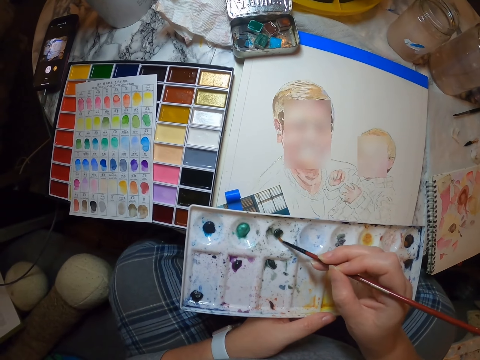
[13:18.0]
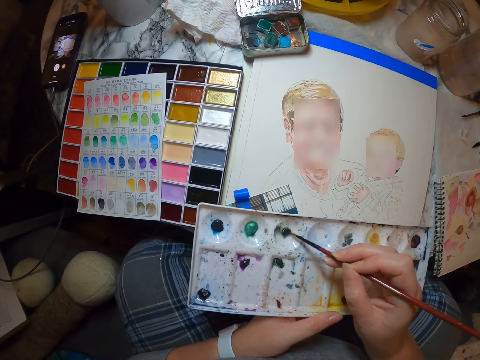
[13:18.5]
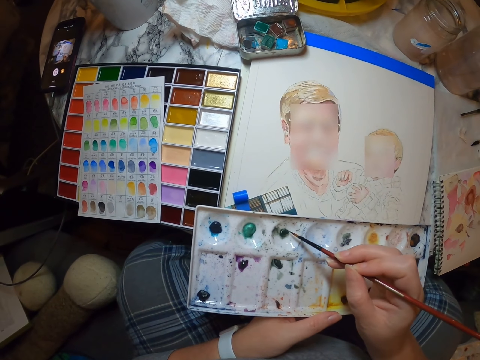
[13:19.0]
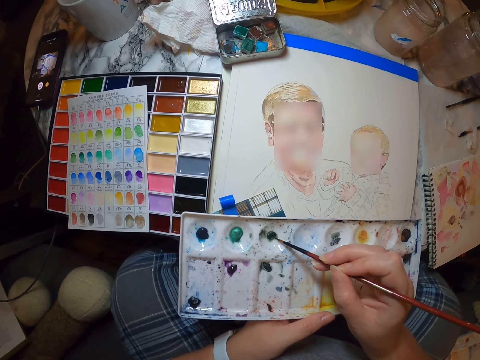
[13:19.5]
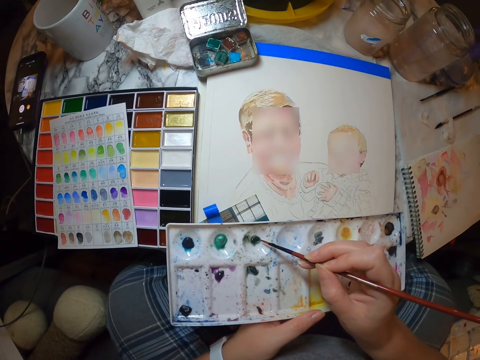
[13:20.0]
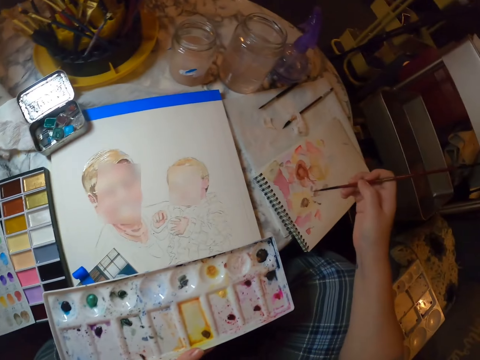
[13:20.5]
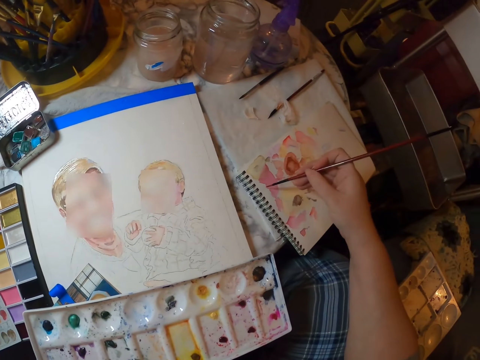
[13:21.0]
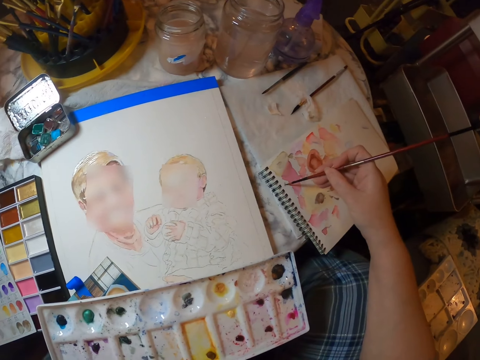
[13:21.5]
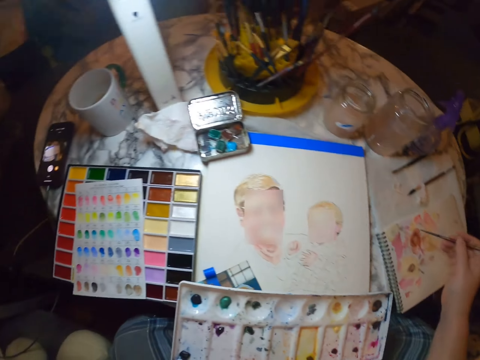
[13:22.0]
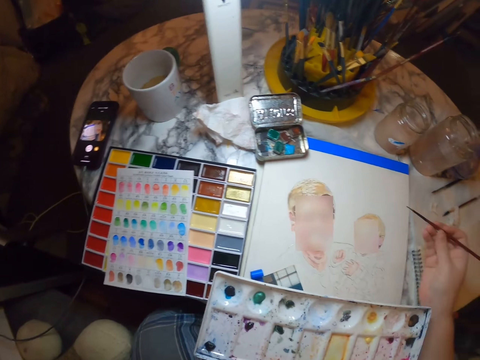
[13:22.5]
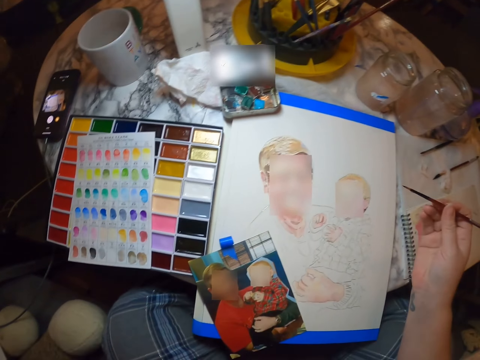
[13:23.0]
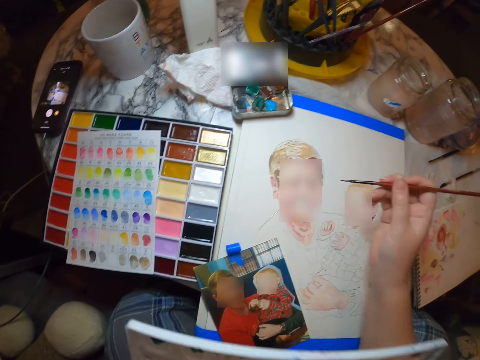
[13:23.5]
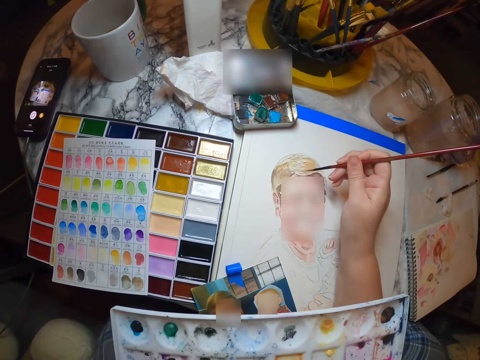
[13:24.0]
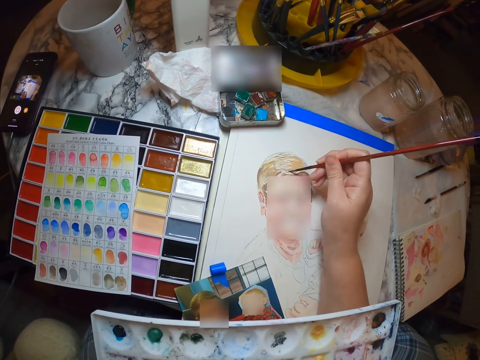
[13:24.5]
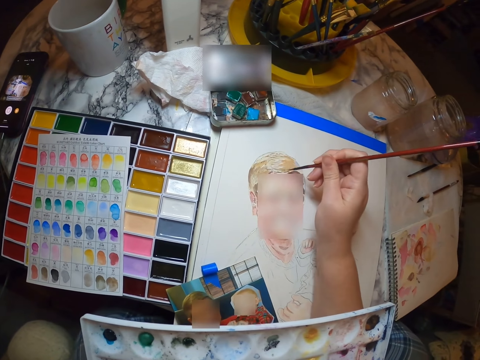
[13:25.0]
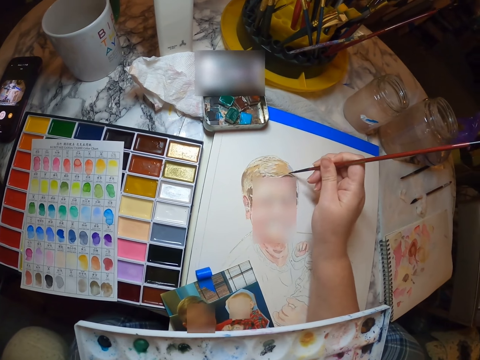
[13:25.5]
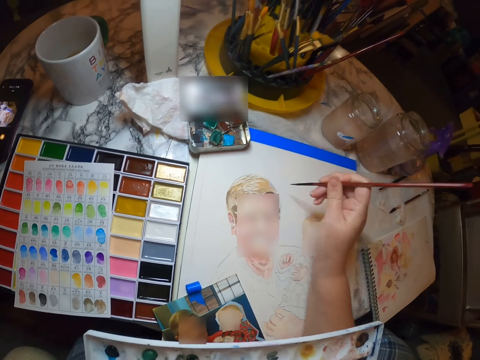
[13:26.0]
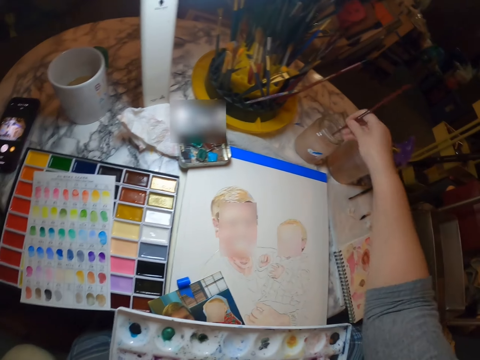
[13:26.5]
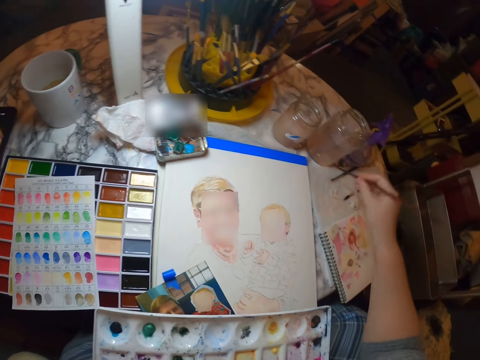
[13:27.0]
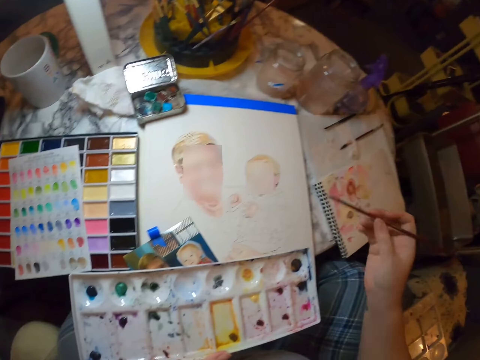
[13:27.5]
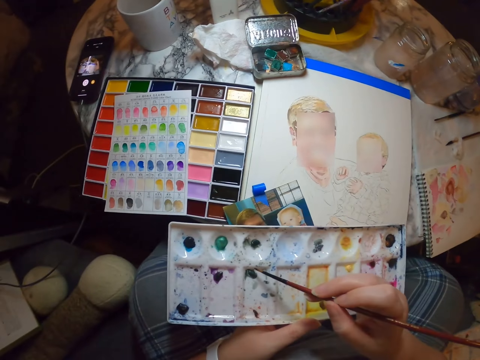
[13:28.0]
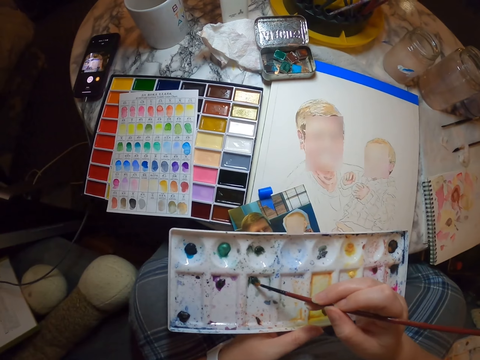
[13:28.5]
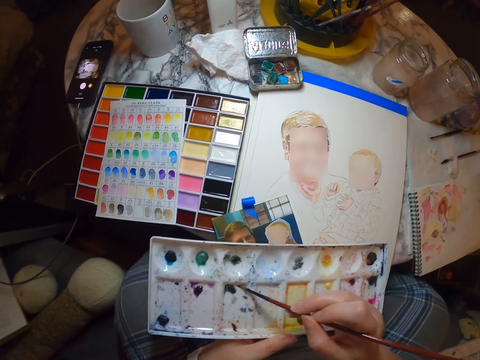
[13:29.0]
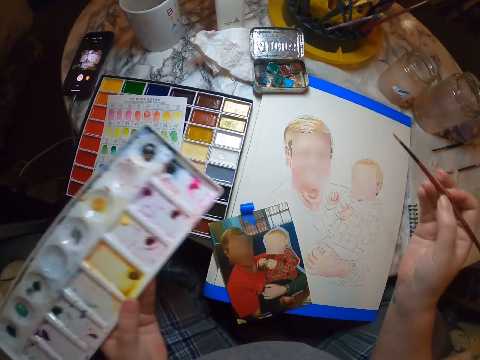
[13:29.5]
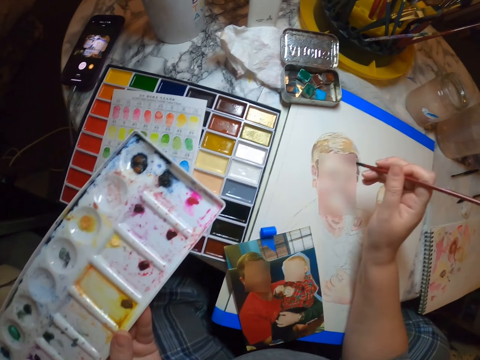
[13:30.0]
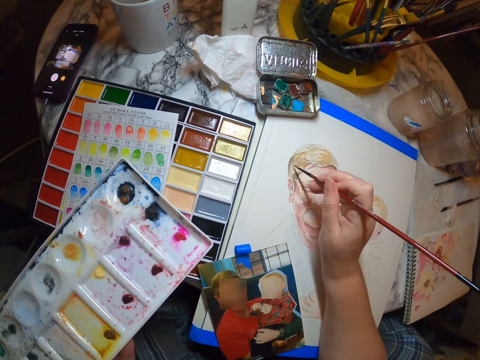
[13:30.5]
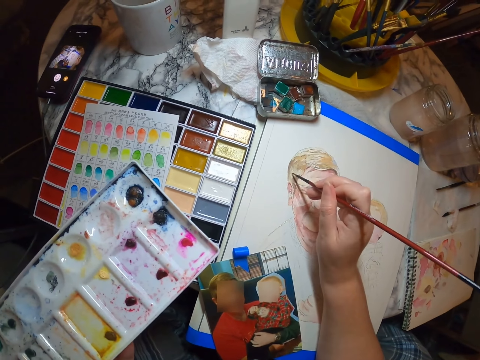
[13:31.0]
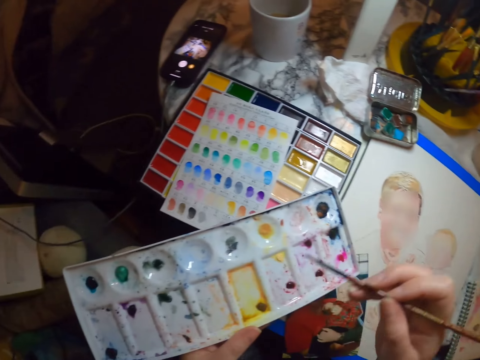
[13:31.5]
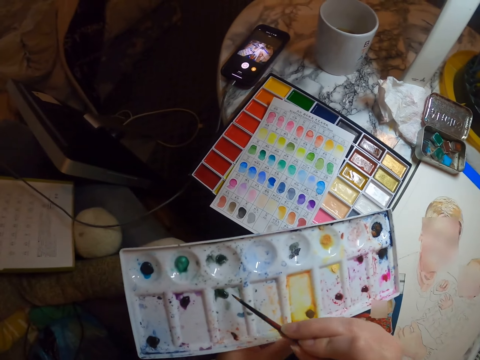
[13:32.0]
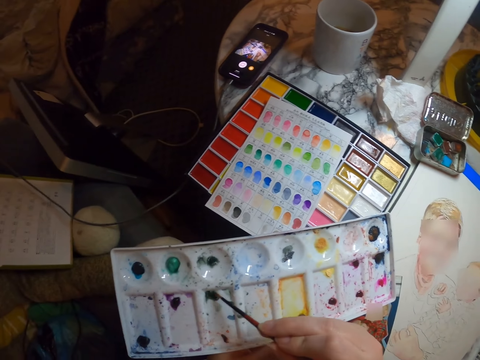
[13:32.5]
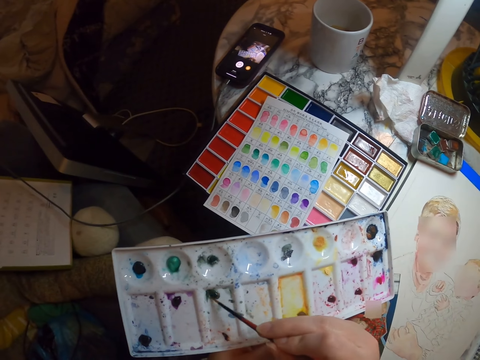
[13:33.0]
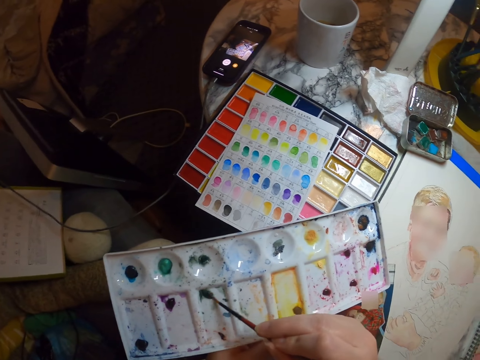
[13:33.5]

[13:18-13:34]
The camera wearer scoops the color with the painting brush. They rub the paint brush on the book. They draw on the book. They move the hand. They paint with the paint brush on a piece of paper. They dip the painting brush in water. They rub the paint brush on the paper. They rub the paint brush on the paint. They scoop the color with the painting brush. They paint with the paint brush on the paper. They rub the paint brush on the paint. They scoop the color with the painting brush.

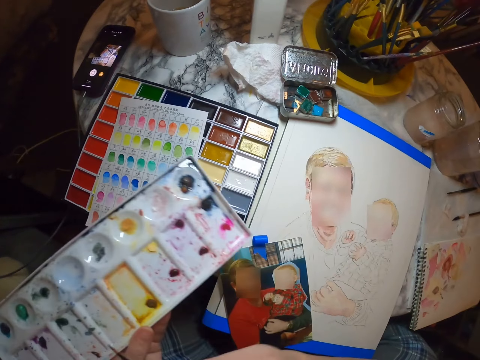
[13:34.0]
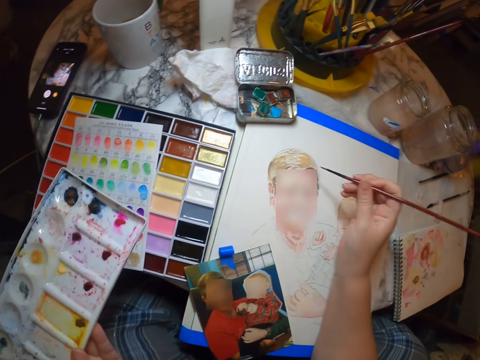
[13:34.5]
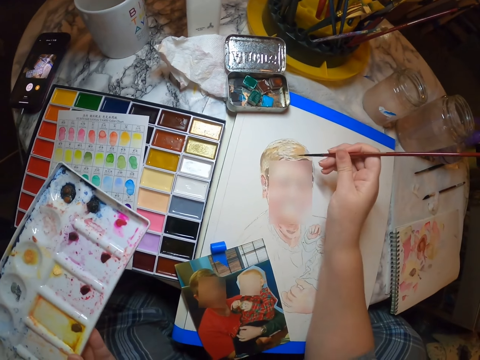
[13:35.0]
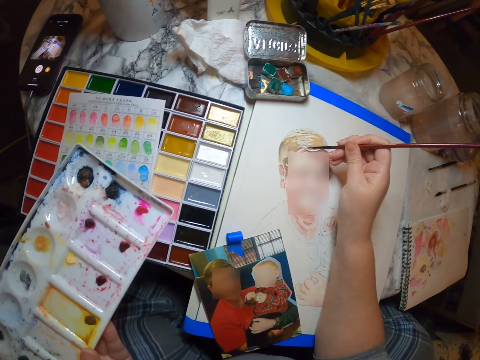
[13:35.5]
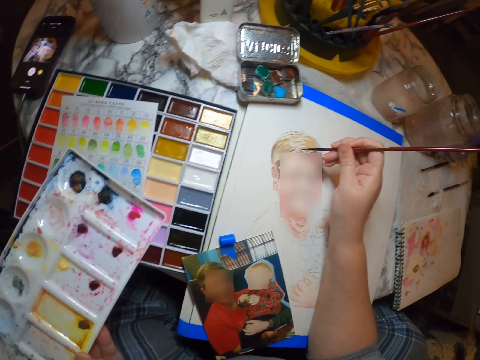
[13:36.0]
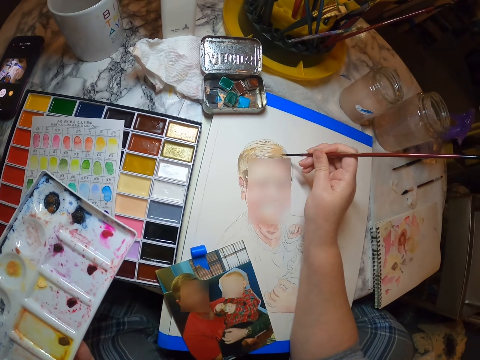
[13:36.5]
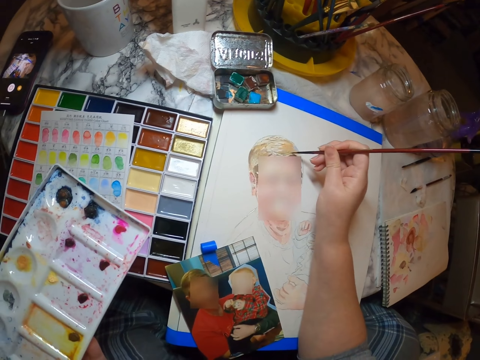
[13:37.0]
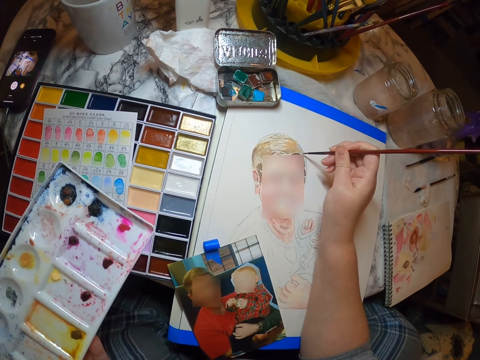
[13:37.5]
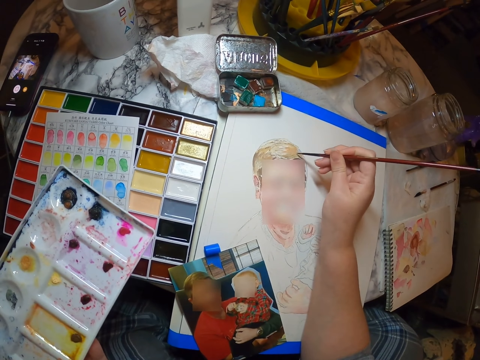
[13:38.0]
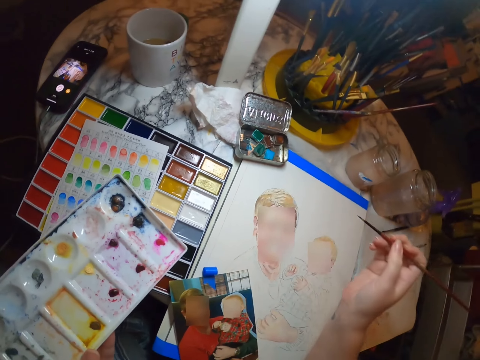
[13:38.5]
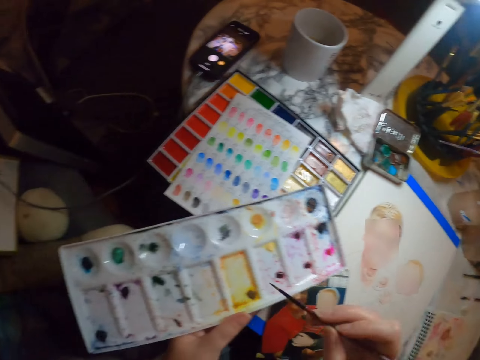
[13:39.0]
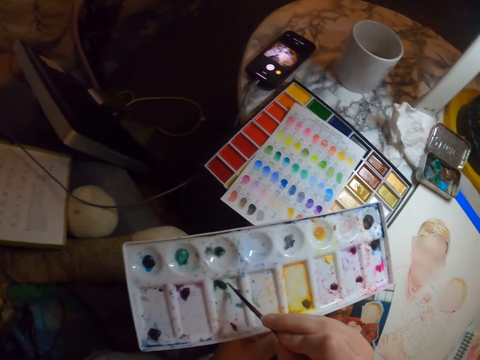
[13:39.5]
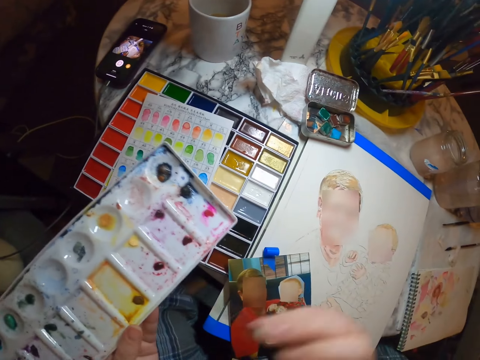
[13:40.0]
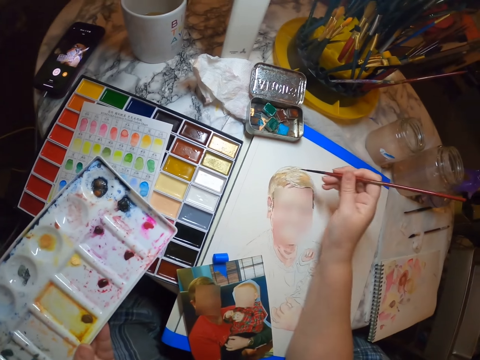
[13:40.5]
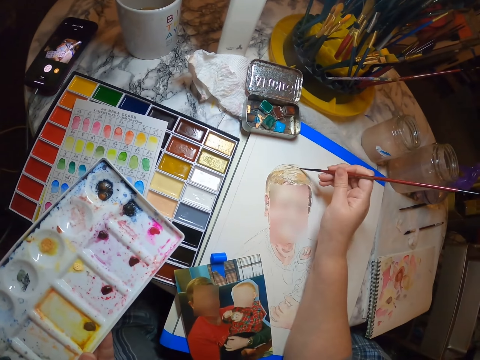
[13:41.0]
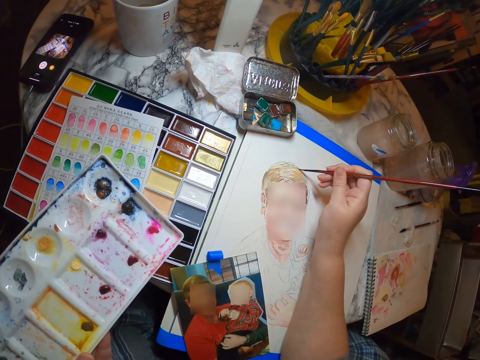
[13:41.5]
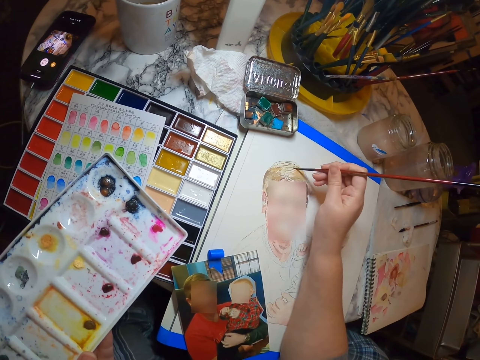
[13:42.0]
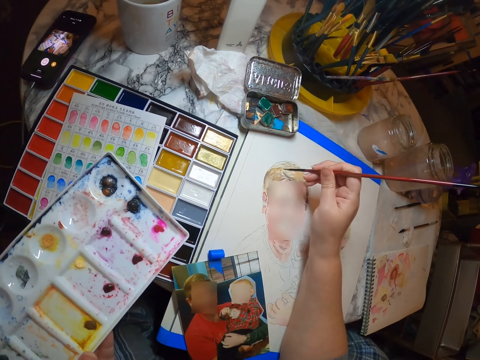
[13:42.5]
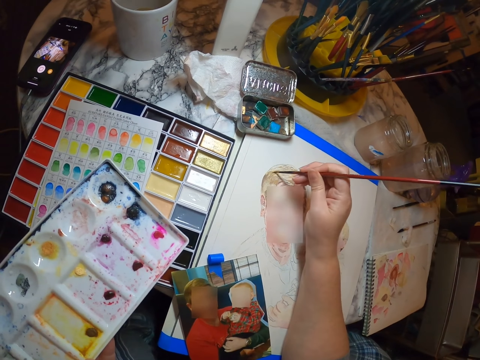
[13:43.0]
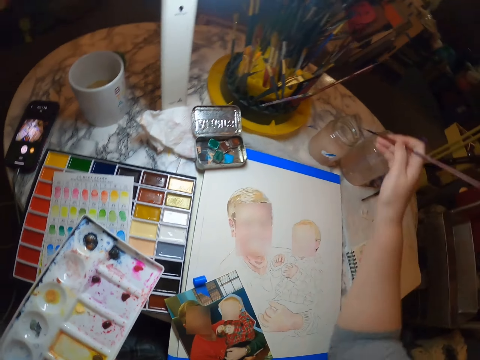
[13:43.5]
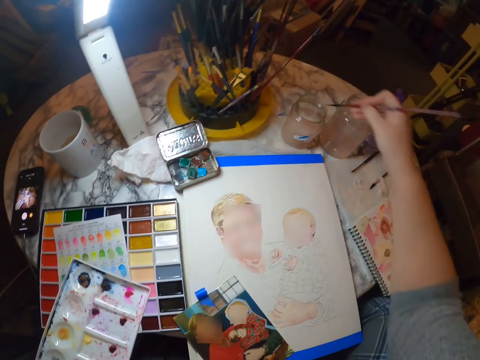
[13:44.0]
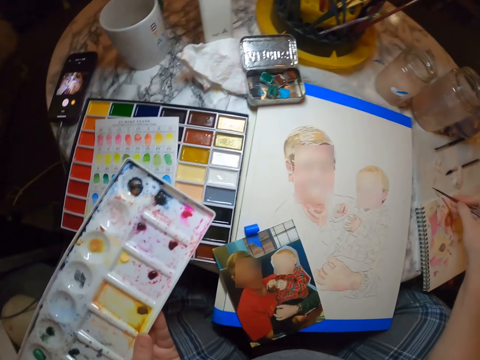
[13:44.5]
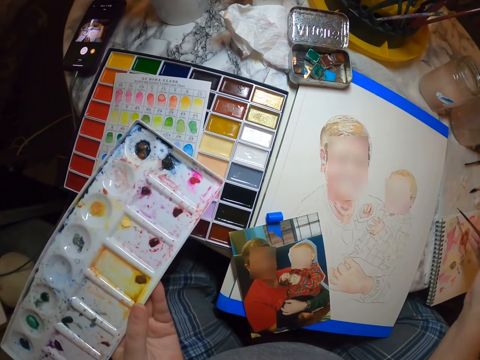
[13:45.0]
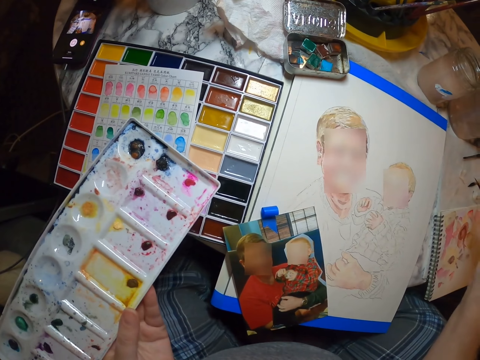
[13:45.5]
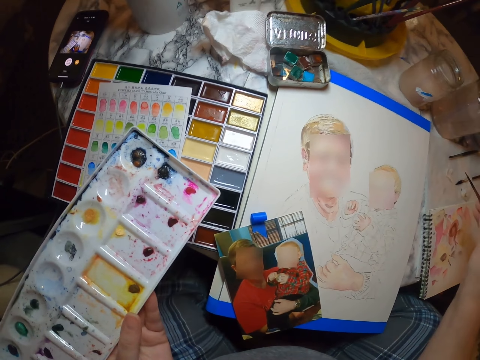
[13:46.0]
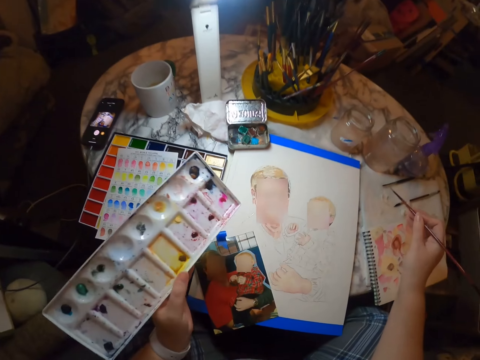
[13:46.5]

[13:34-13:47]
The camera wearer paints with the paint brush on a piece of paper. They rub the paint brush on the paint. They scoop the color with the painting brush. They paint with the paint brush on the paper. They dip the paint brush in water. They rub the paint brush on the paper.
